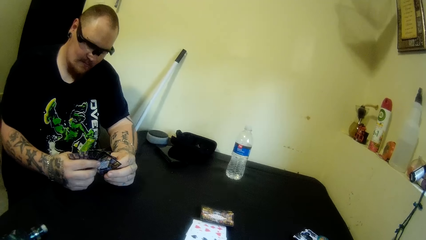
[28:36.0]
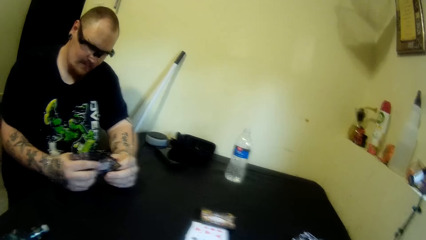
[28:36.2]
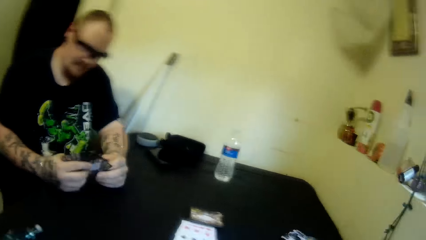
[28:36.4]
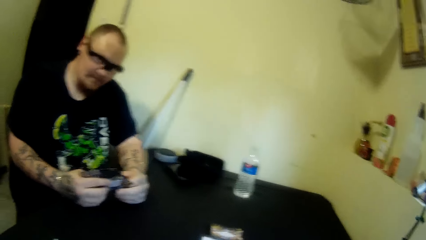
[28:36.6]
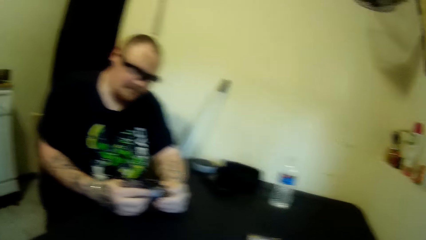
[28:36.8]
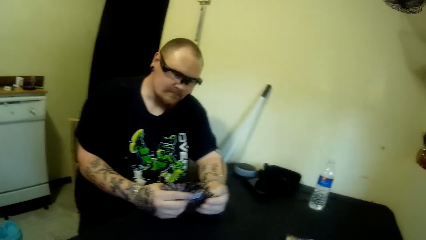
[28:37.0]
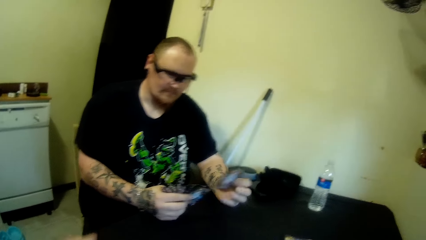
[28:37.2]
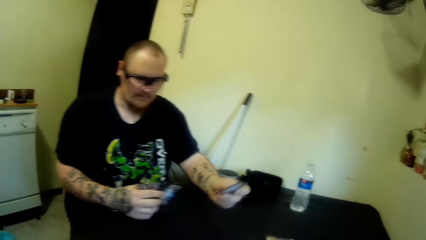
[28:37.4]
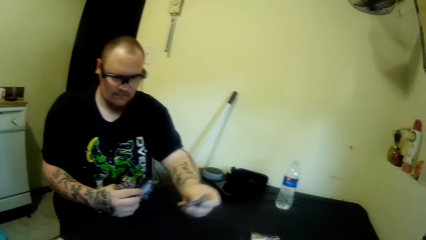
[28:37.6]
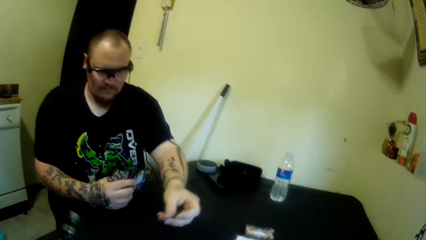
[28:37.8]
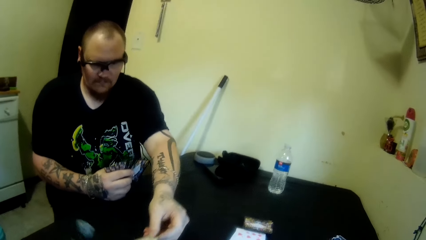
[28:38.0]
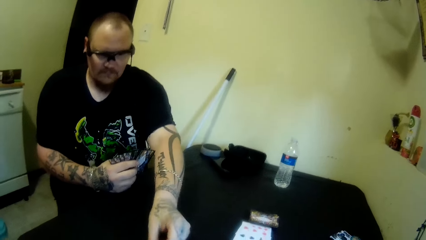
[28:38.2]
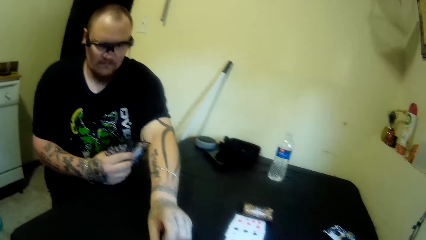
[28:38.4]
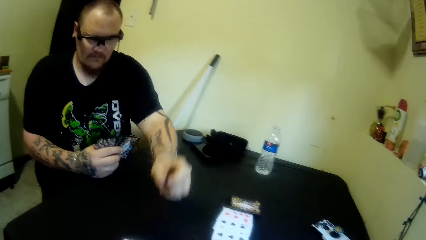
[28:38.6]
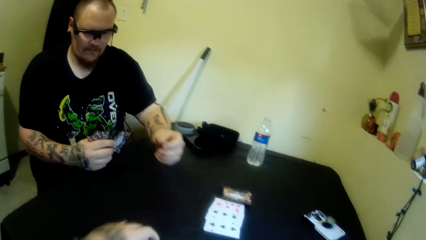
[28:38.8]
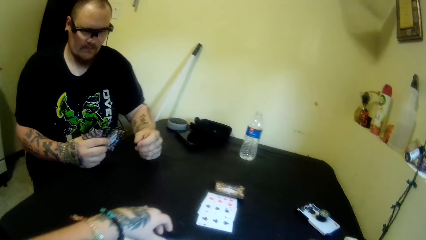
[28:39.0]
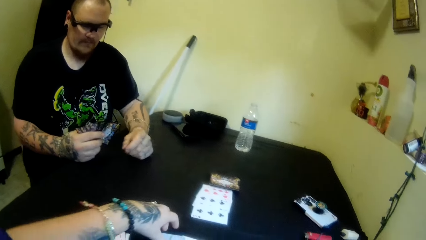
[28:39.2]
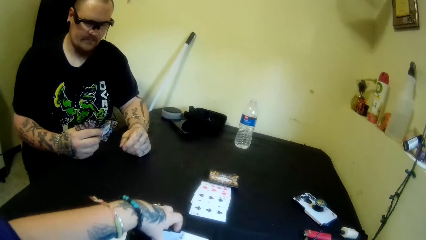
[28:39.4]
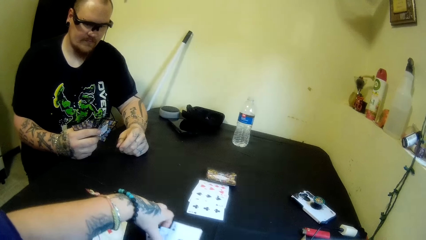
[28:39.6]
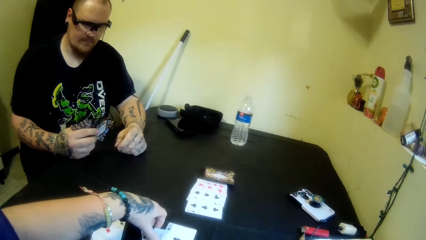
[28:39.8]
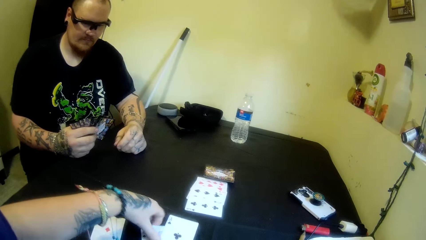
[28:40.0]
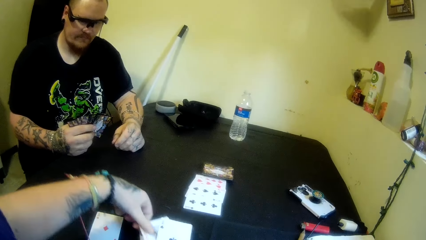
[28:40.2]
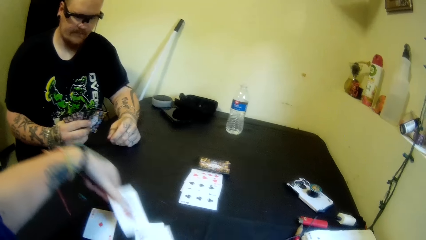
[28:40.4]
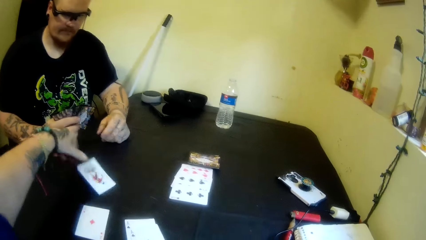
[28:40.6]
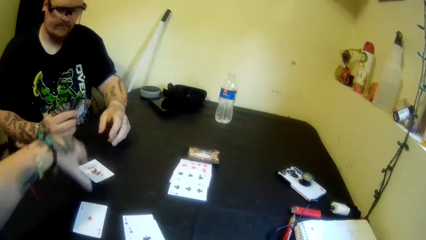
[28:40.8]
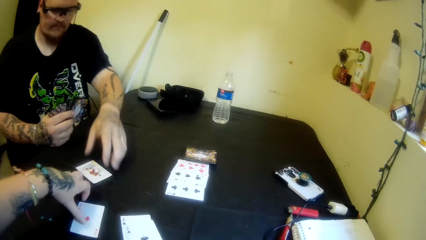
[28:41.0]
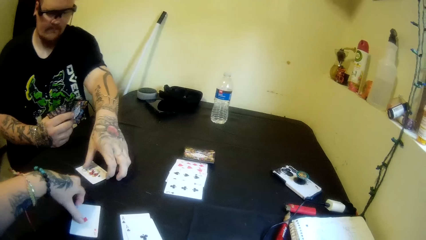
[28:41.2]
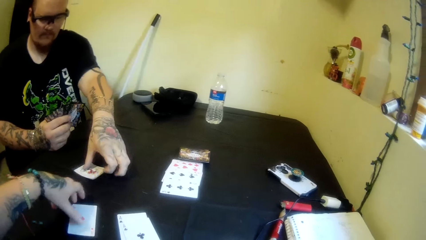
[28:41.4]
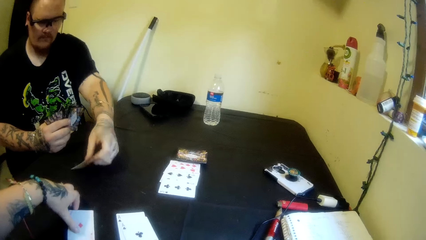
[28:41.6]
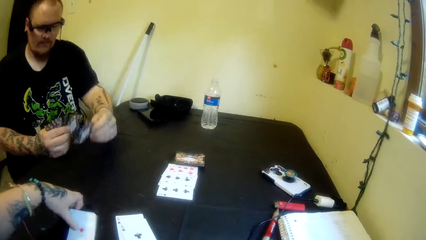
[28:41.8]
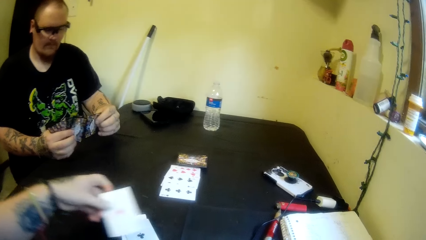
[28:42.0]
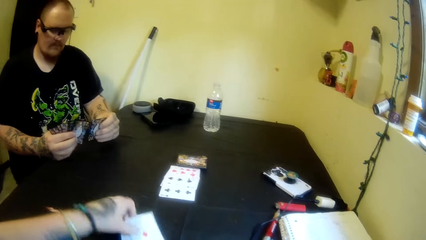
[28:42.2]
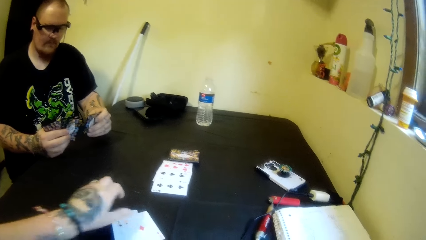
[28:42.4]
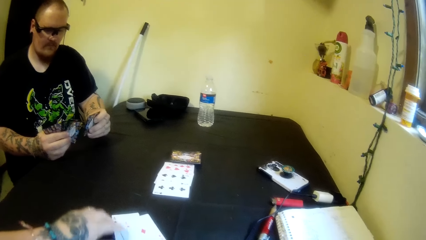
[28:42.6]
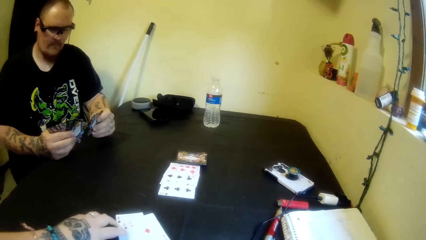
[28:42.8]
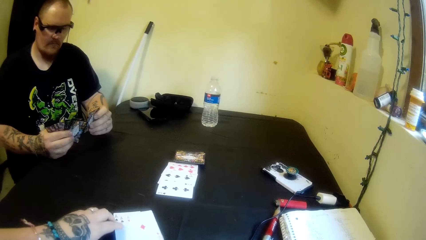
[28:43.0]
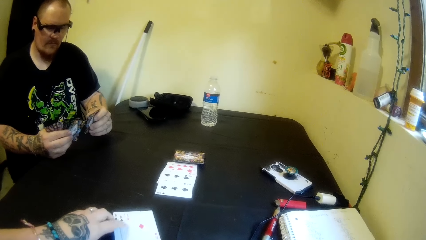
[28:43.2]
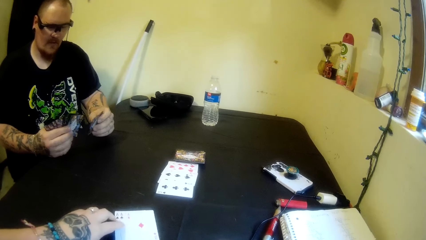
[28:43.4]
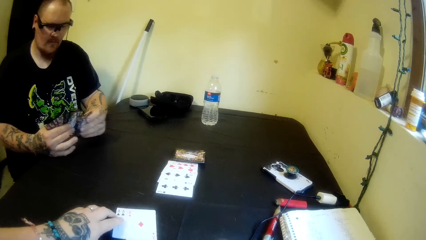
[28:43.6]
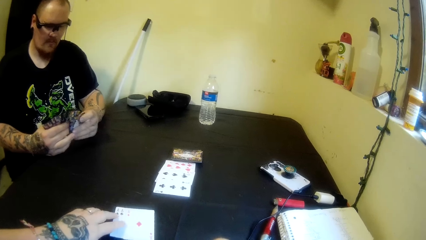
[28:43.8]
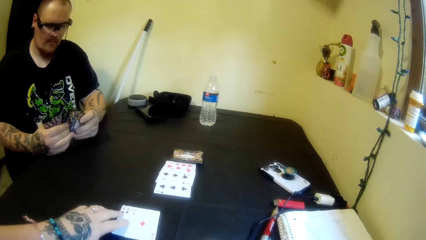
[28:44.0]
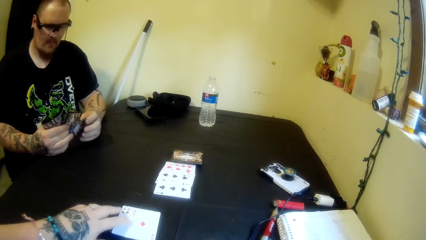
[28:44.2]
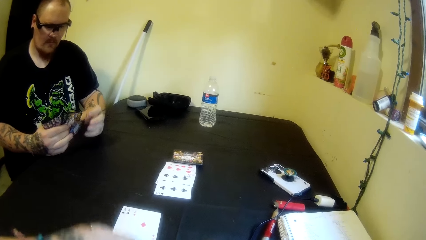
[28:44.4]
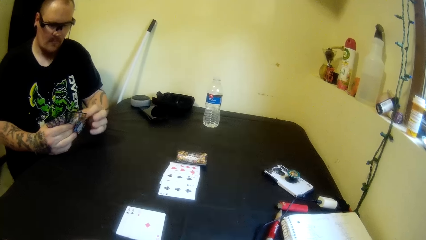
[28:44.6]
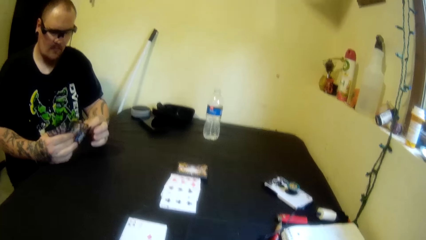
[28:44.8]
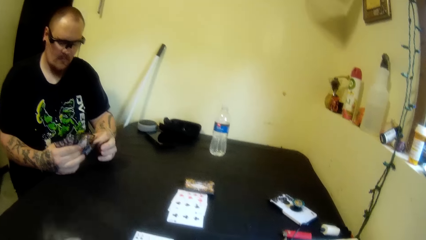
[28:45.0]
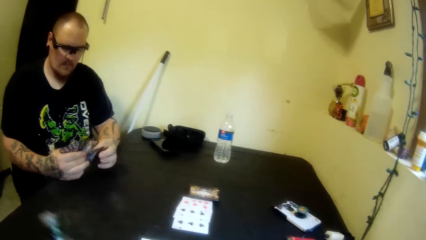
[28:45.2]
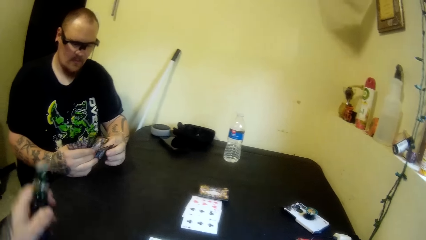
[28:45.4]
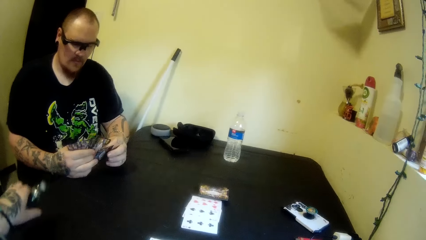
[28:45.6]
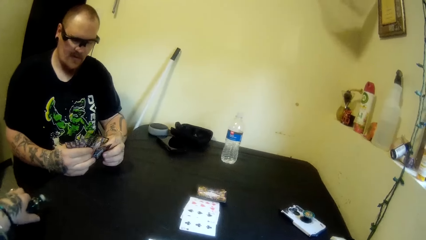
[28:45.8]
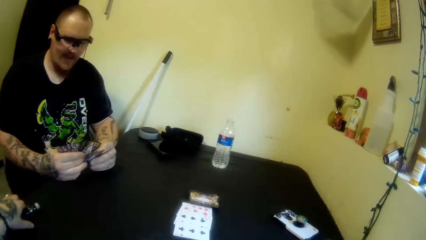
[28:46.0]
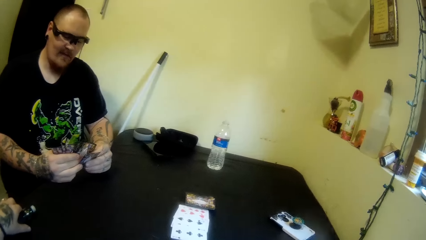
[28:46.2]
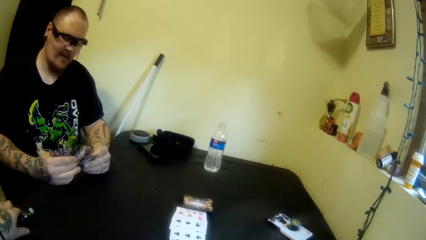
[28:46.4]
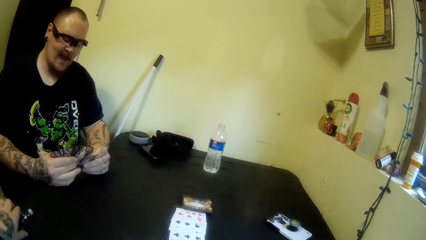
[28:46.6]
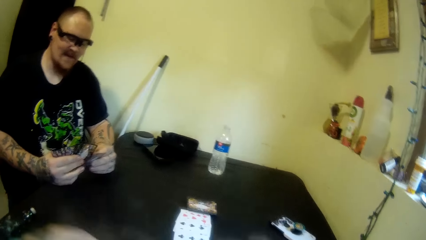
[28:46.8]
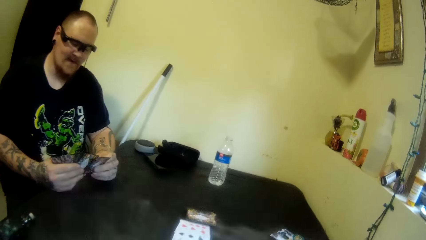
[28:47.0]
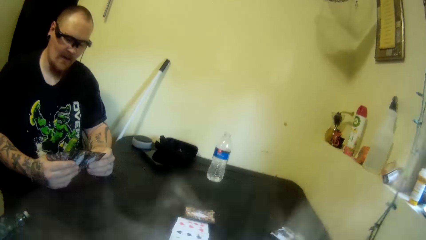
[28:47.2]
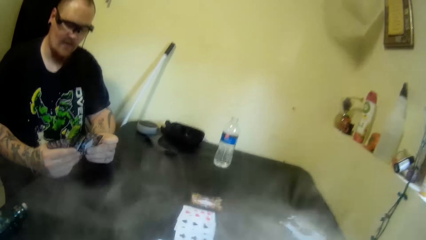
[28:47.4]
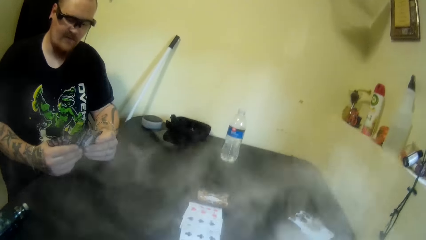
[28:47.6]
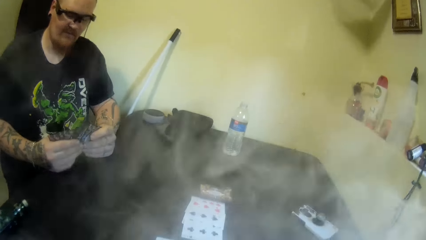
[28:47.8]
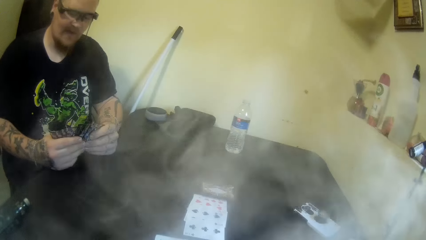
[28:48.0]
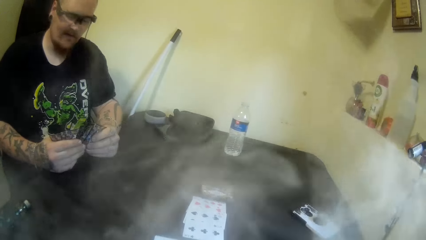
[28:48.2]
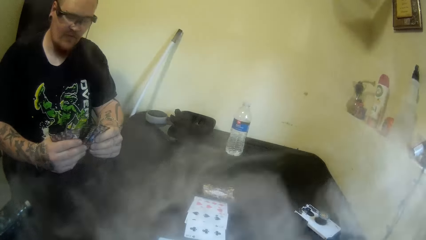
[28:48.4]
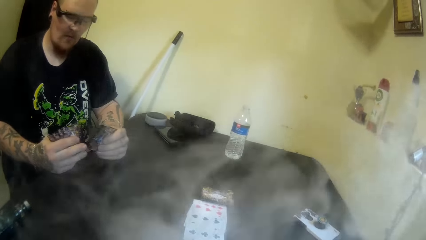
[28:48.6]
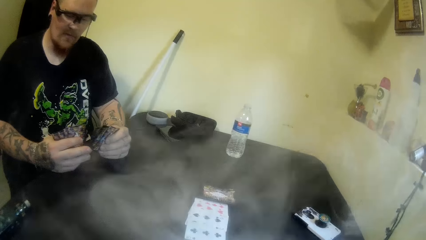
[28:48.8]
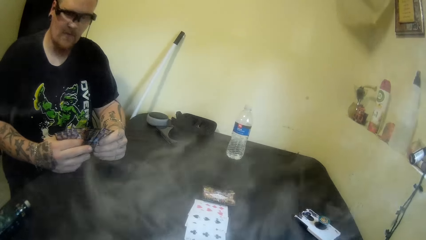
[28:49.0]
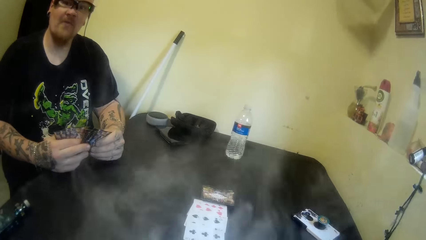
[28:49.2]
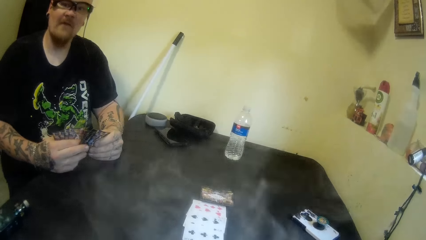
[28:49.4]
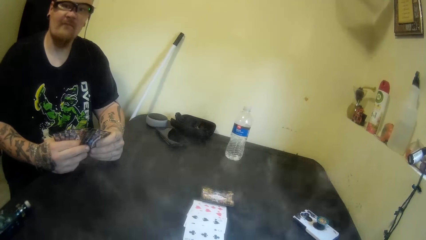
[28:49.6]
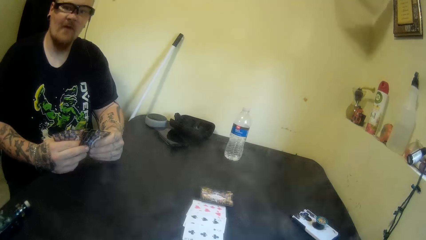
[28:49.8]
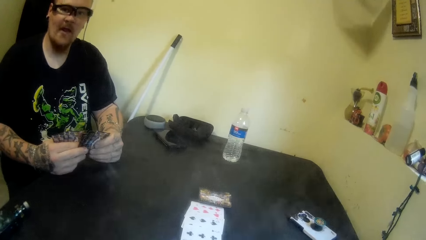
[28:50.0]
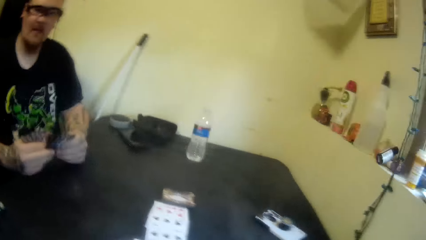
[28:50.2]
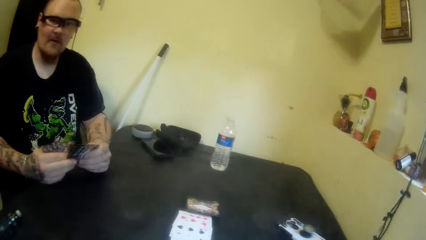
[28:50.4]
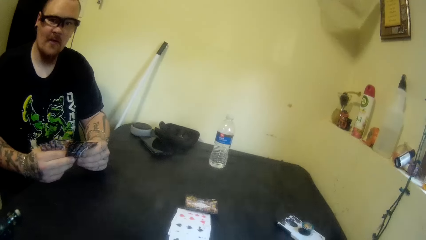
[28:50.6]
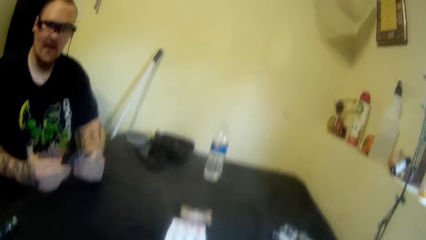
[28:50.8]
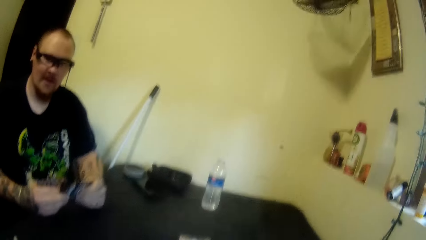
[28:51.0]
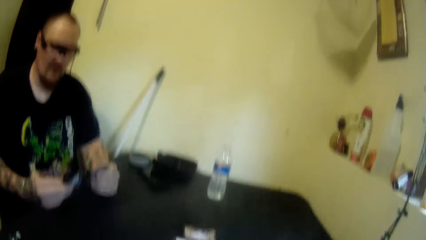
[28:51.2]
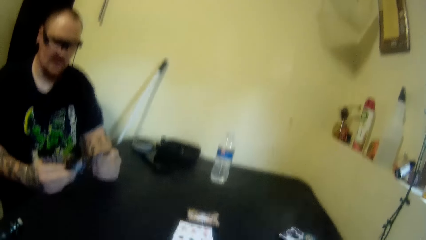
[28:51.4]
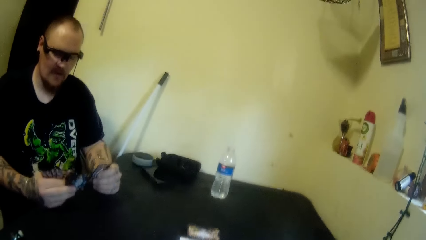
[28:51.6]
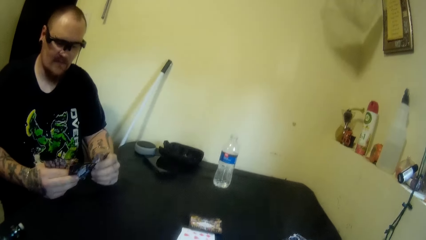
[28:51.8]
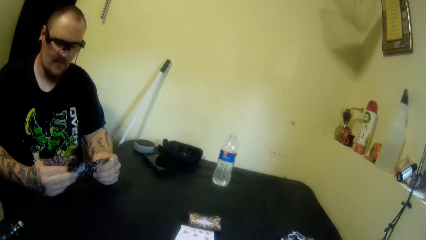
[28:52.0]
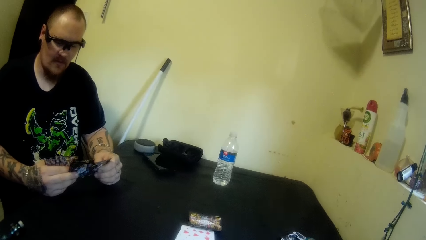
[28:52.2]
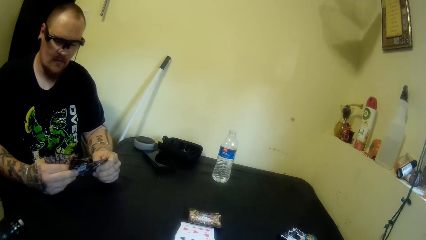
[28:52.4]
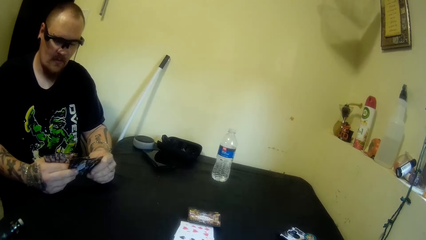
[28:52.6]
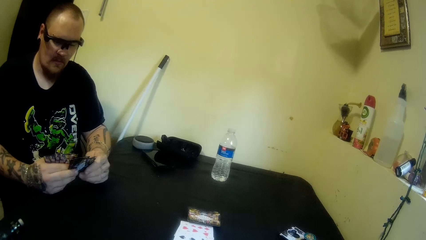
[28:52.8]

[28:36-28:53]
A man picks up a card. The man drops the card on the table. The camera wearer picks up a card. They pass a card to the man, drop the card on the table, and pick up a card from the table. The man picks up a card. The camera wearer drops the card on other cards on the table. They adjust the cards on the table. They push the cards. The man arranges the cards in his hand. The camera wearer drops the hookah on the table. They hold a shisha pen. The man talks with the camera wearer. The man holds the cards with both hands. He arranges the cards in his hand. He separates the cards. He holds the cards with both hands. He picks up a card. He holds the cards with both hands.
